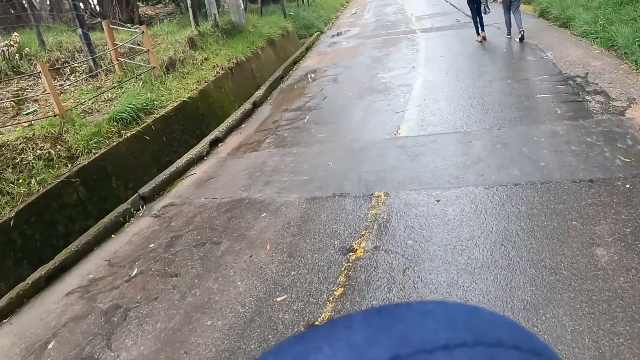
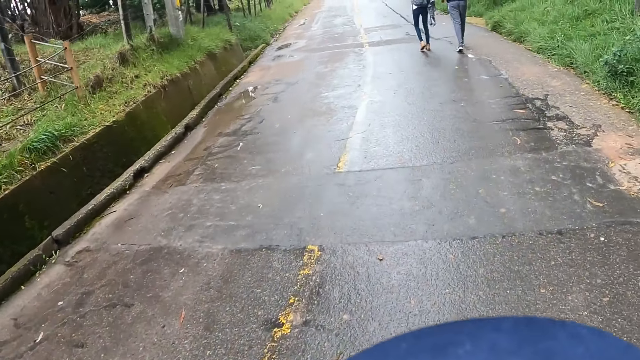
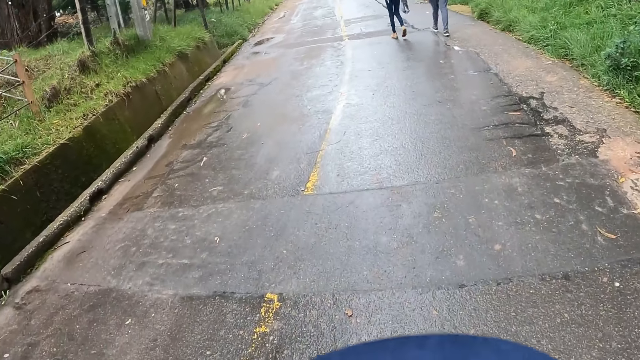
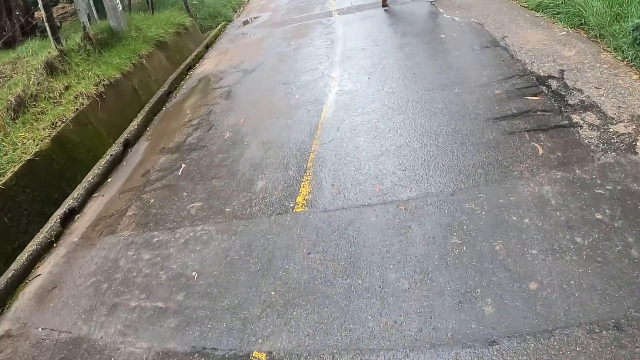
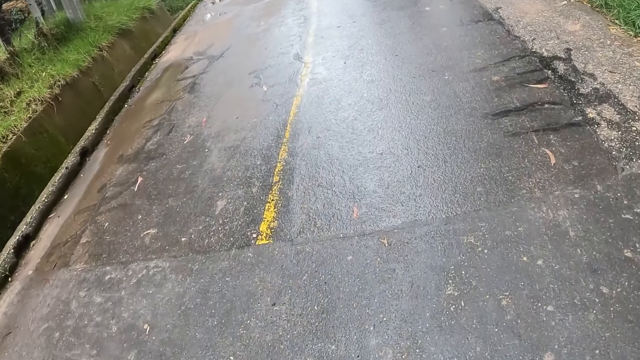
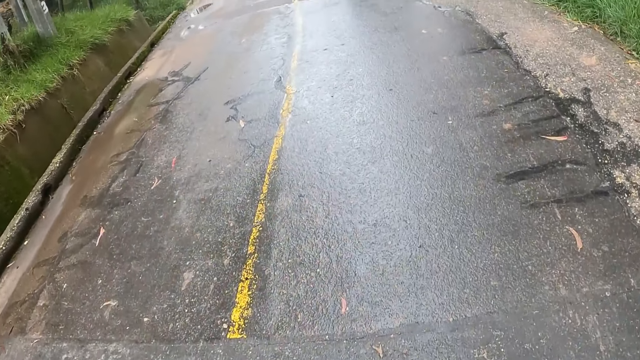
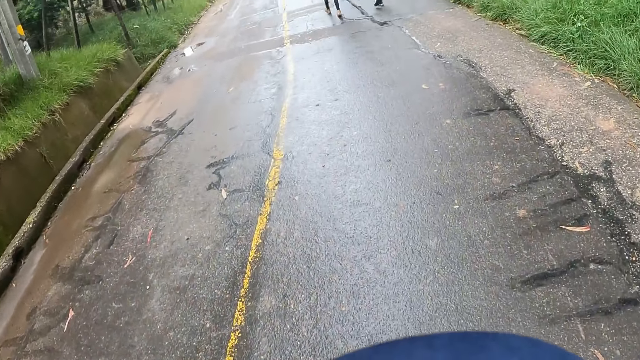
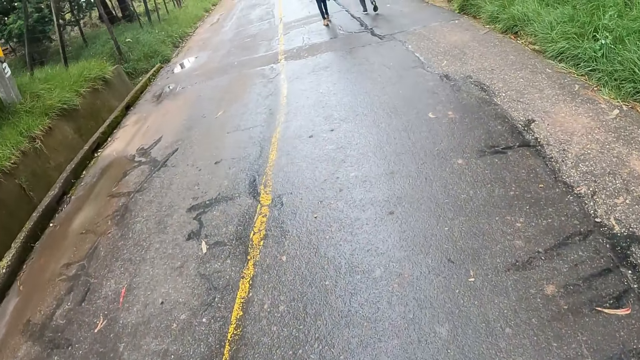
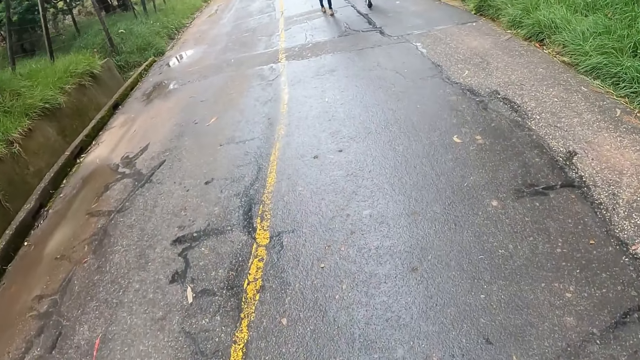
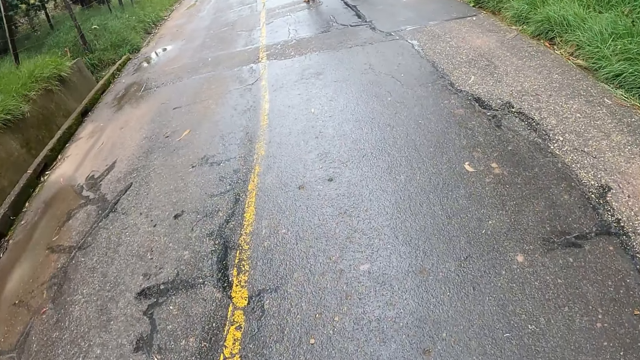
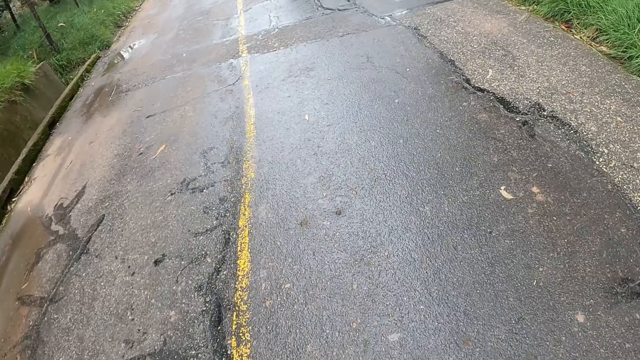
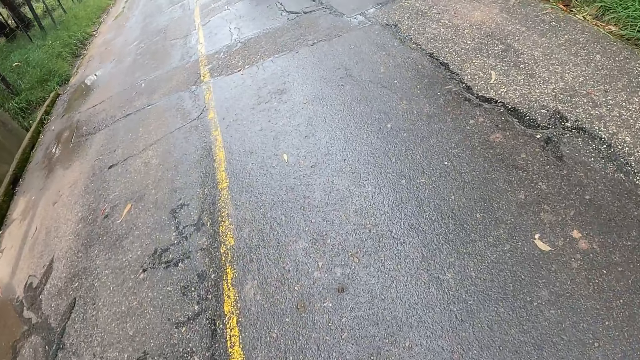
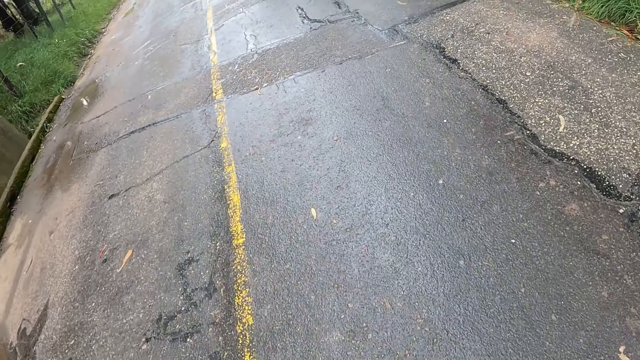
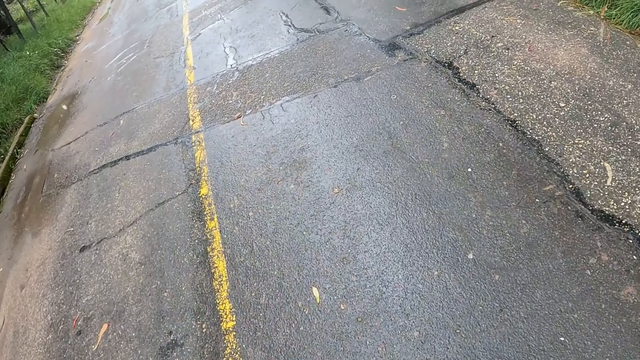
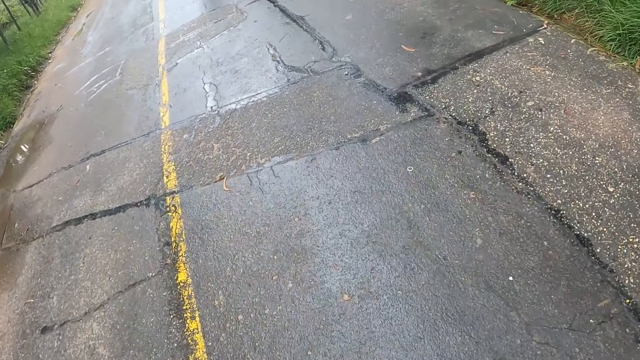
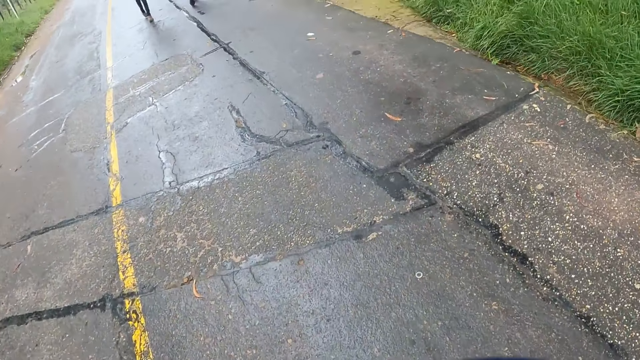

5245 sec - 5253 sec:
The camera wearer carries the blue object.

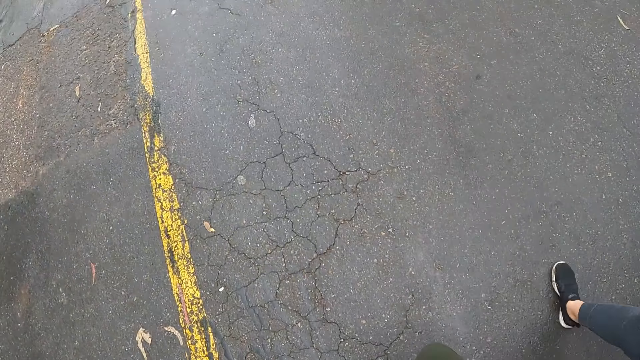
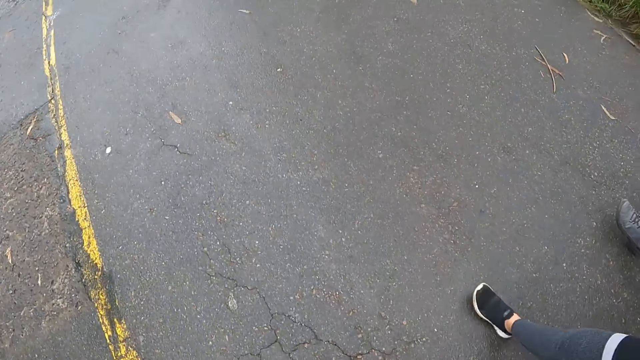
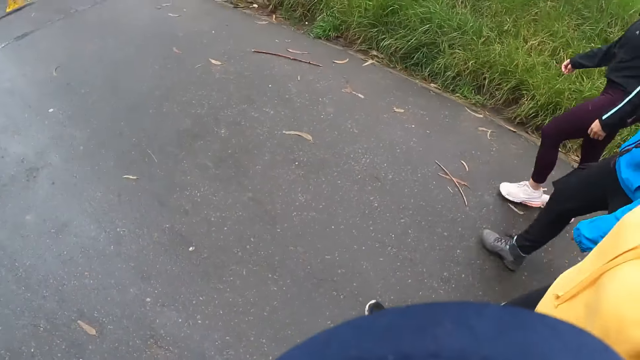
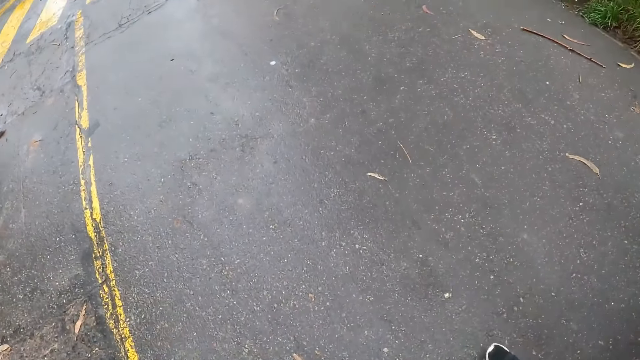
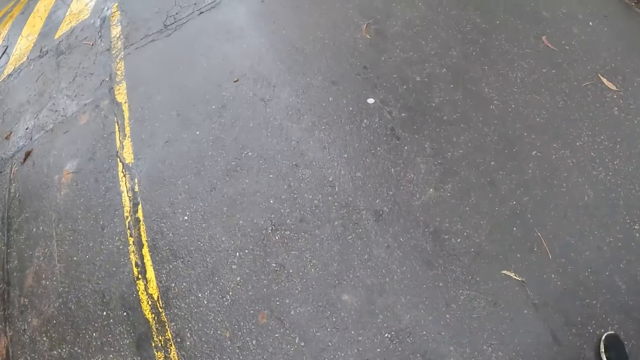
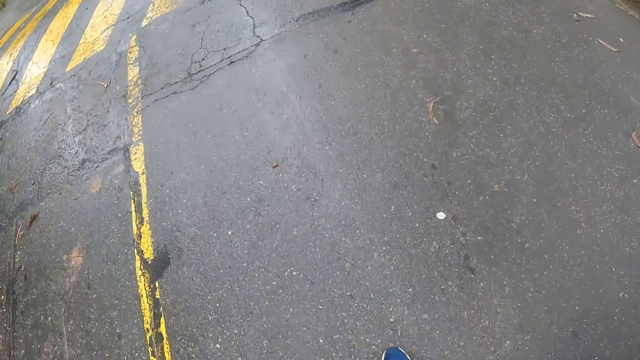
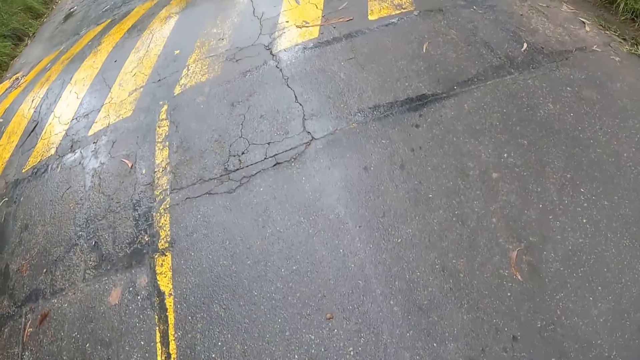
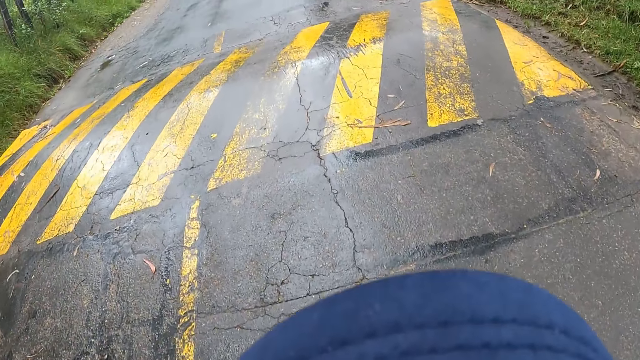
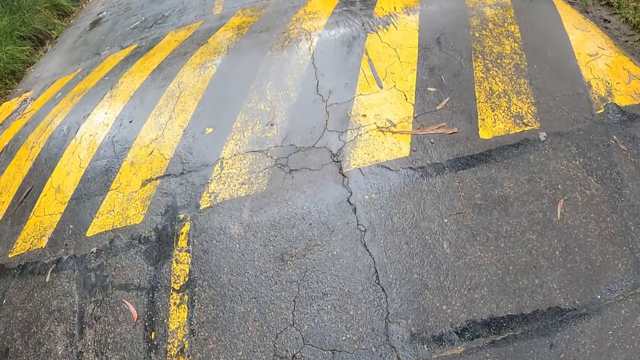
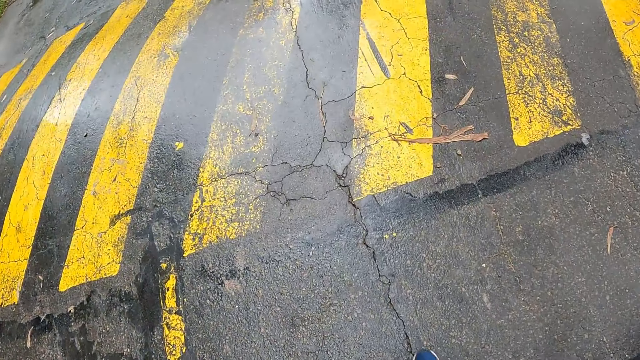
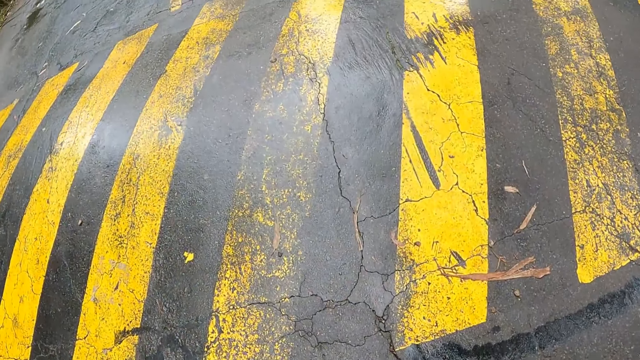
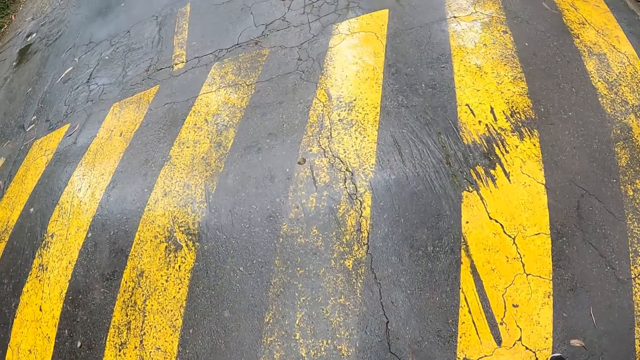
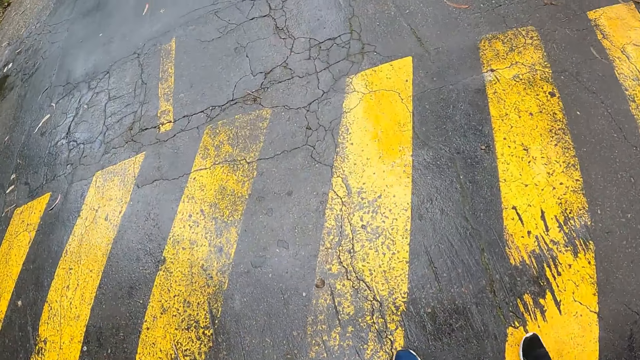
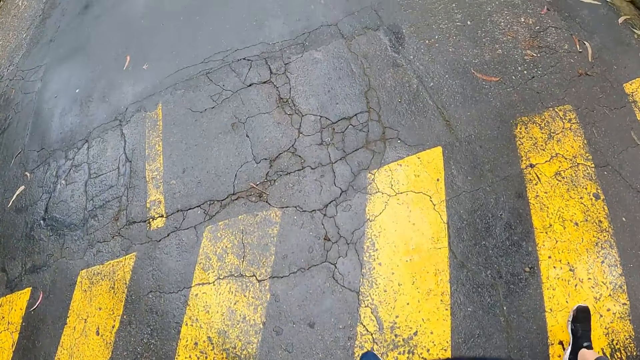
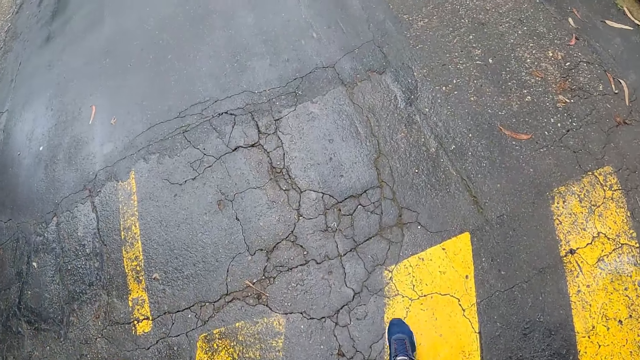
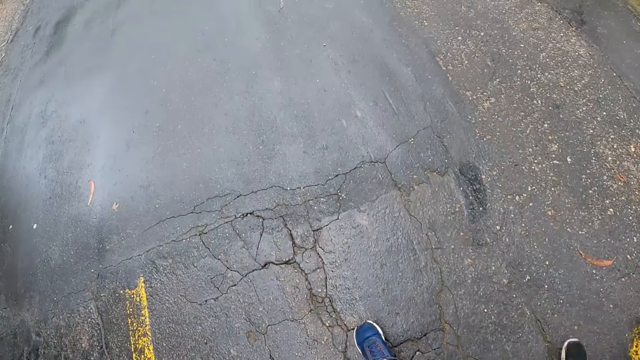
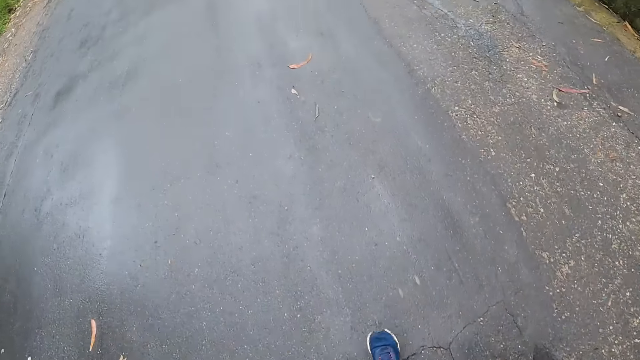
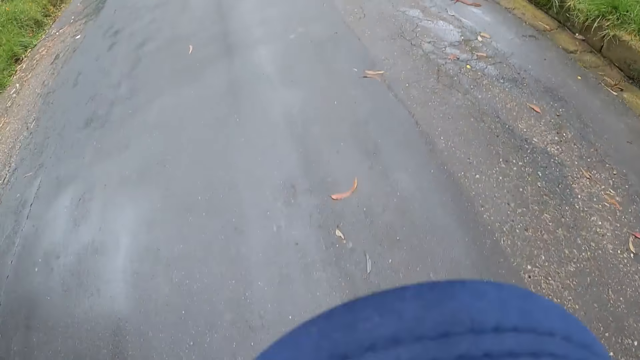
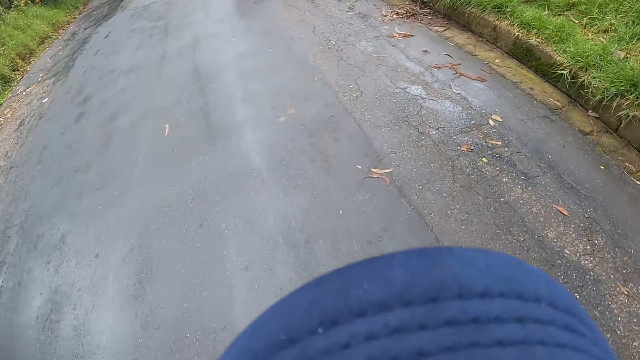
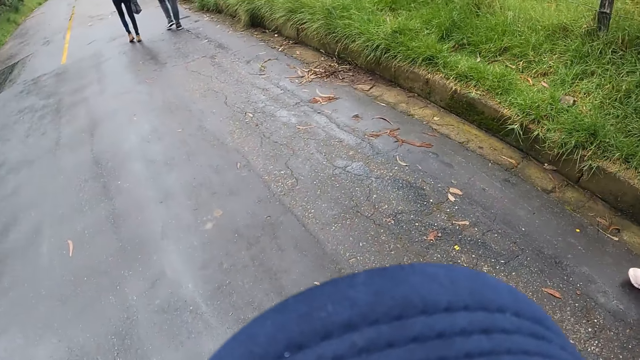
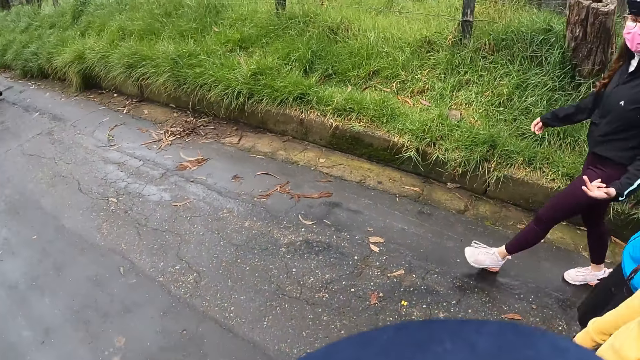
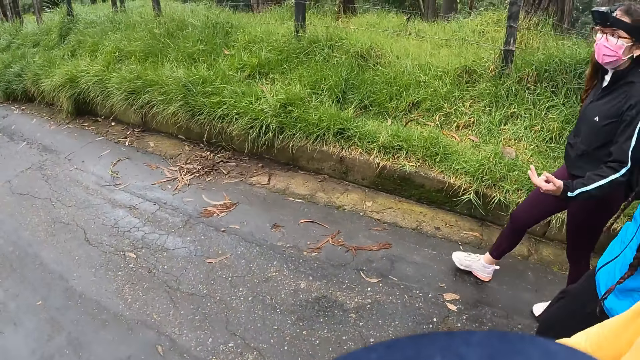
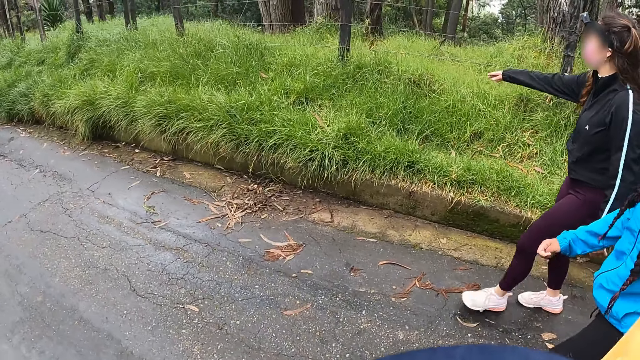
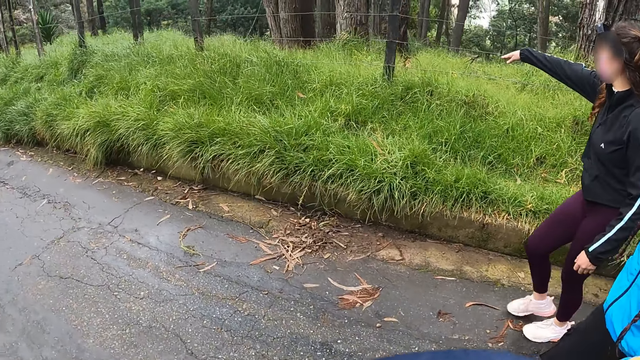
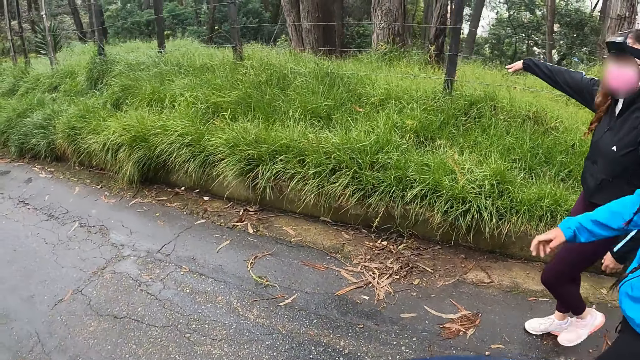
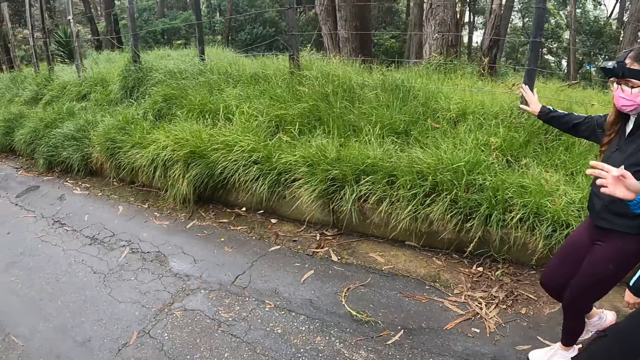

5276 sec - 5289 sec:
A lady walks beside the camera wearer. Another lady points towards the trees.
